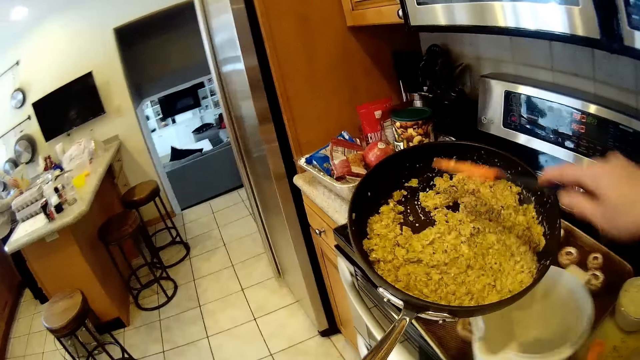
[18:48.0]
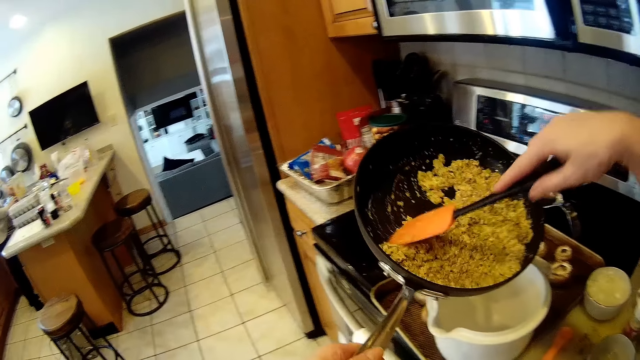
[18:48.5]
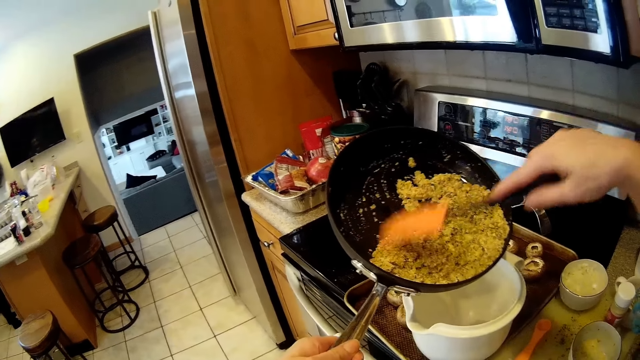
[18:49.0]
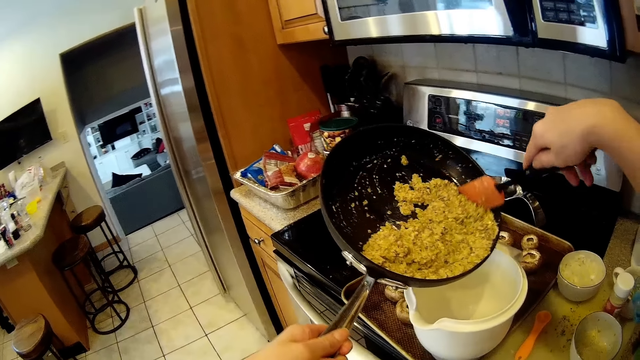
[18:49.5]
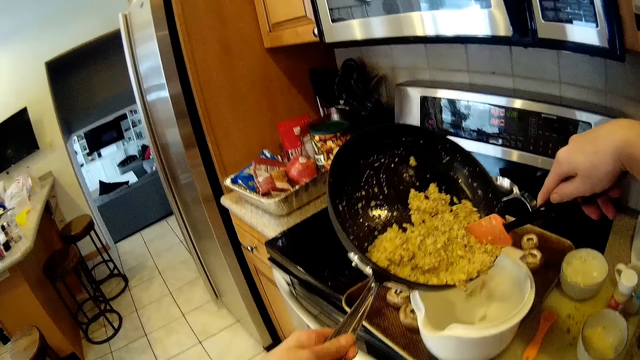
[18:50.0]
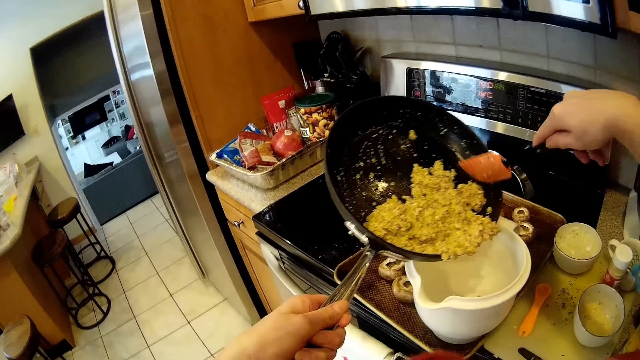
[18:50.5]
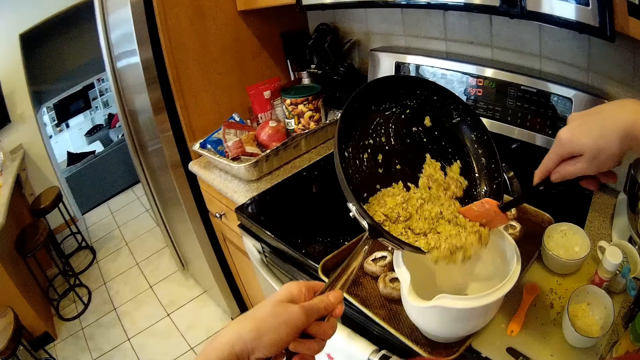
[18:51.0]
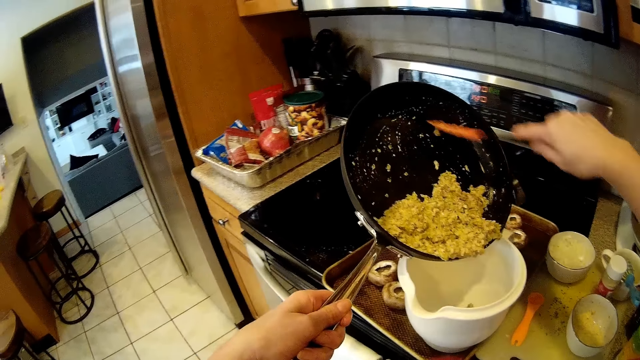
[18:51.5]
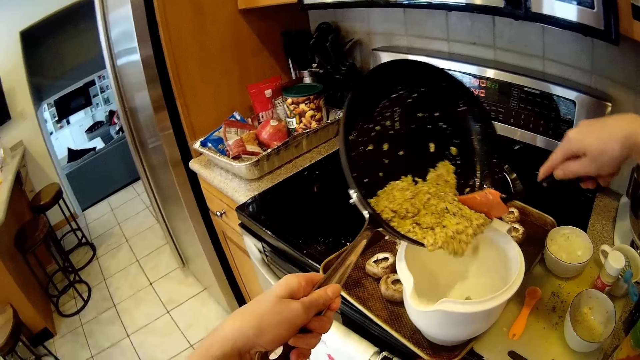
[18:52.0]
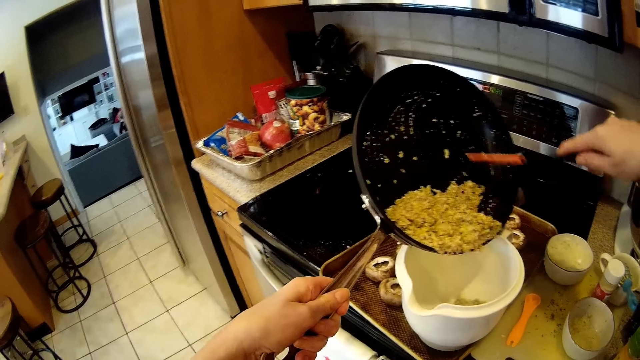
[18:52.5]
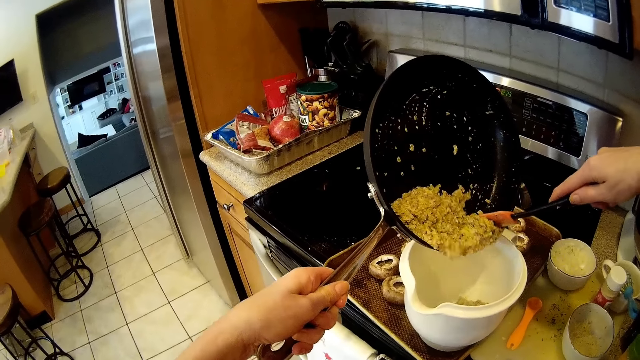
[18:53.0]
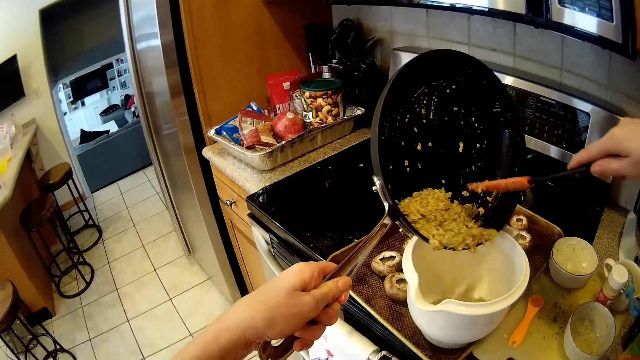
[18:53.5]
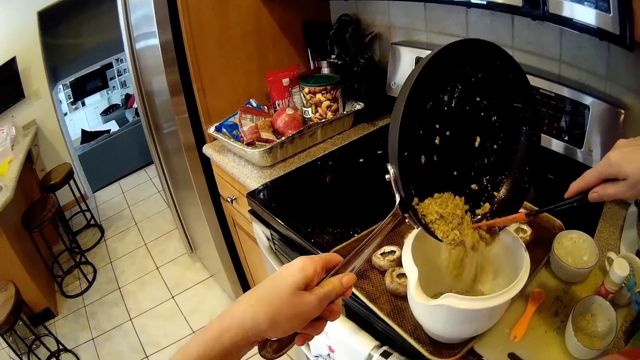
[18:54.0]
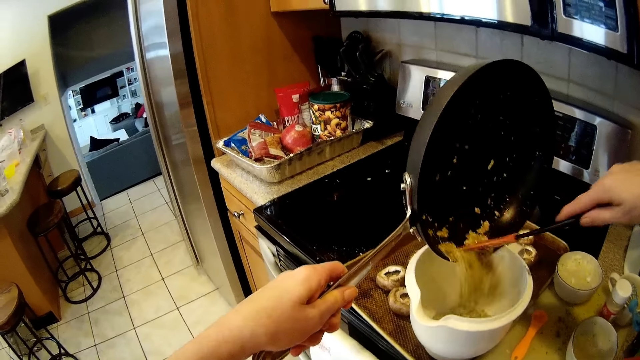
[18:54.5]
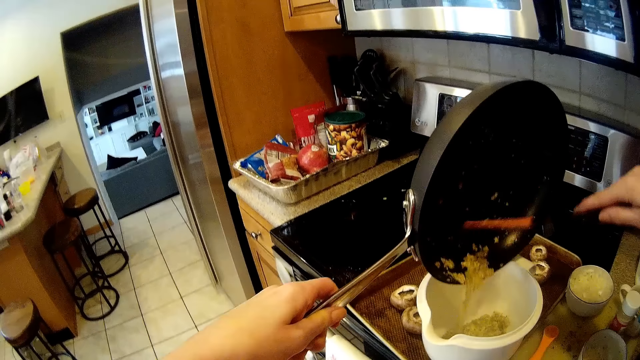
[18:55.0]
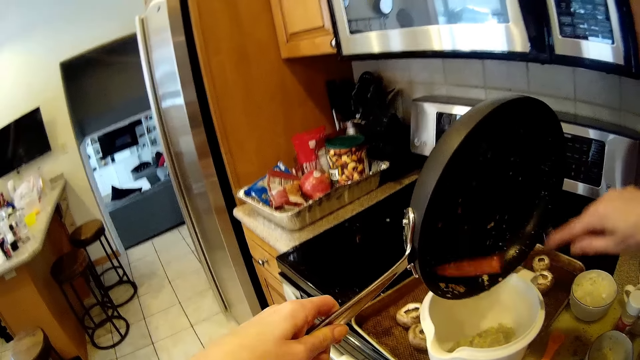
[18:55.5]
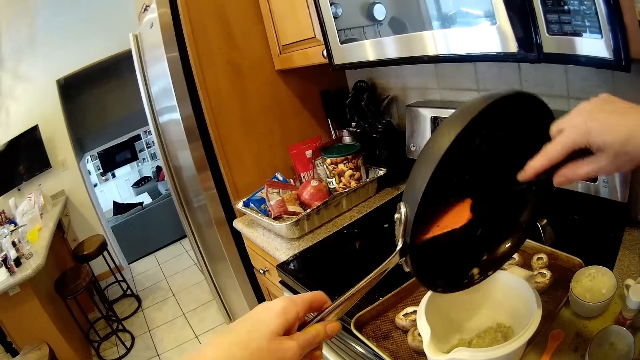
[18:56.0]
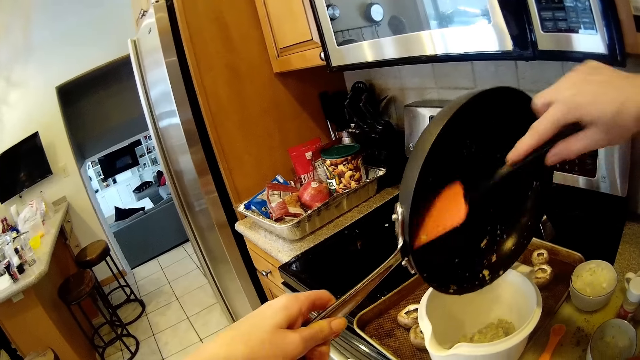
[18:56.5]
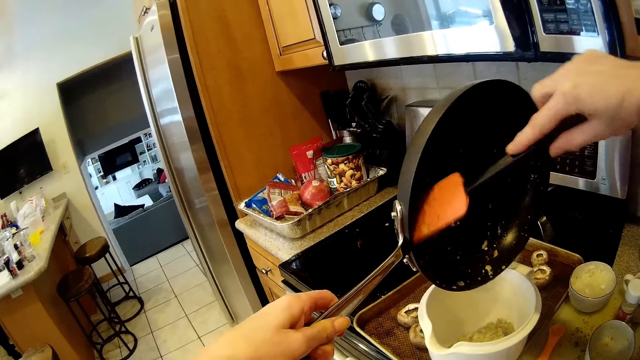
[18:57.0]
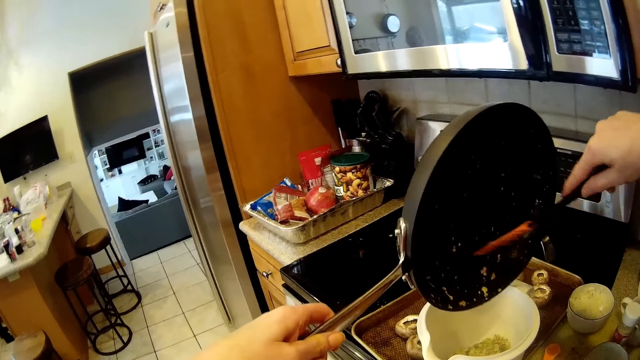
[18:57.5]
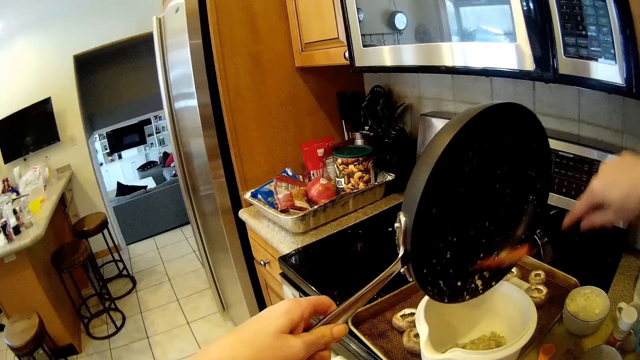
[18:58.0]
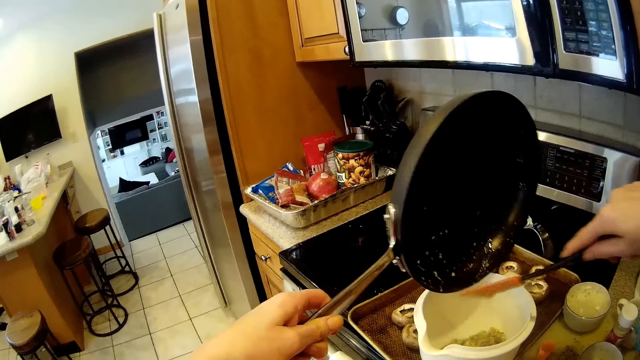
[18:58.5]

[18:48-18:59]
The camera wearer grabs the spatula in the pan with her right hand. She pours the sauce in the pan into the jug with the spatula in her right hand. She stirs the food. She stirs the food.

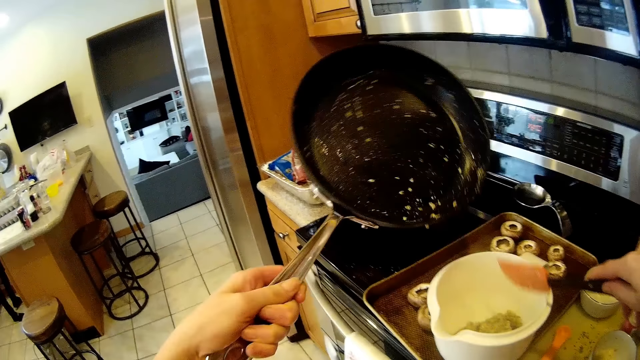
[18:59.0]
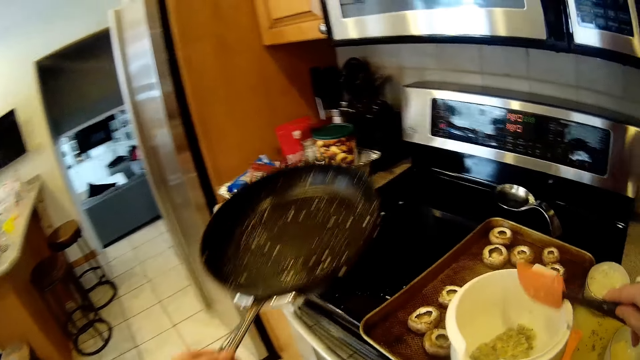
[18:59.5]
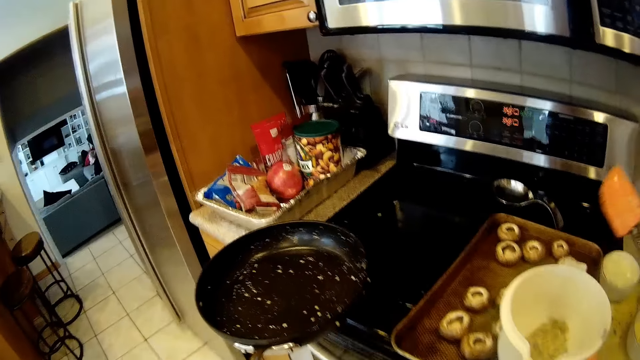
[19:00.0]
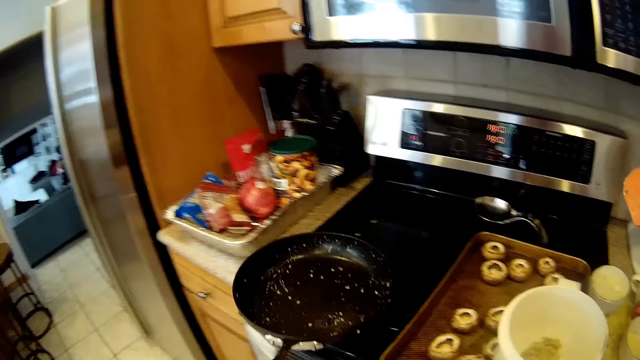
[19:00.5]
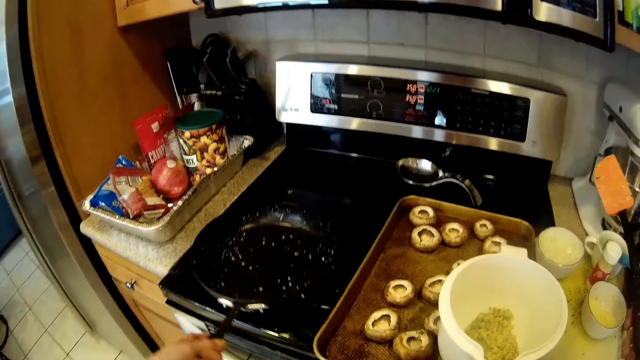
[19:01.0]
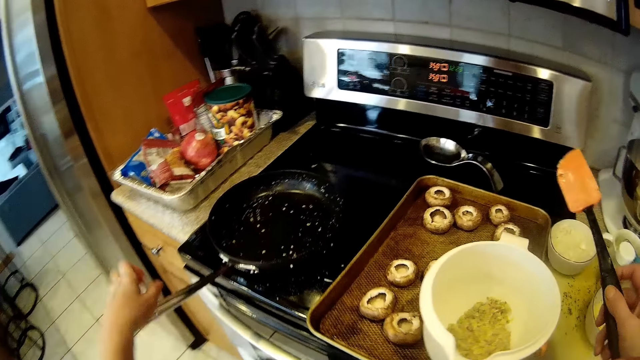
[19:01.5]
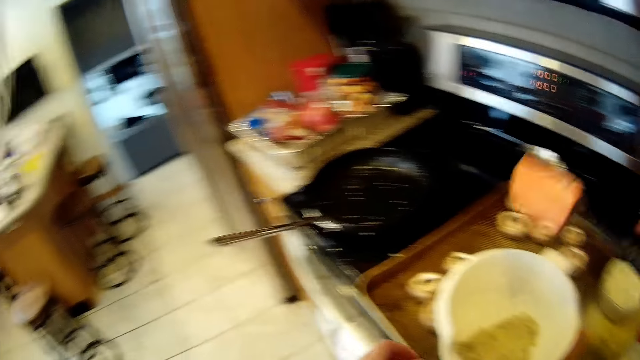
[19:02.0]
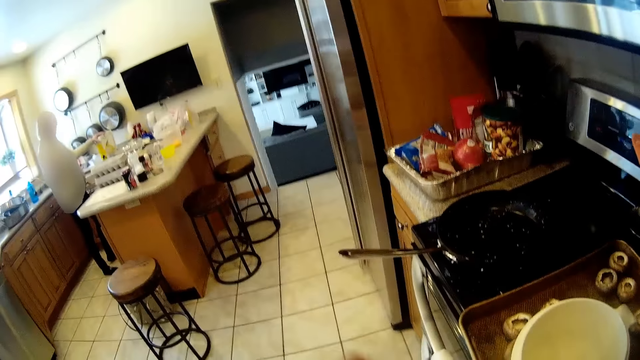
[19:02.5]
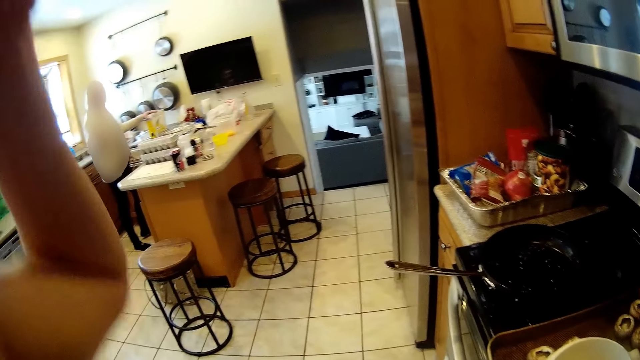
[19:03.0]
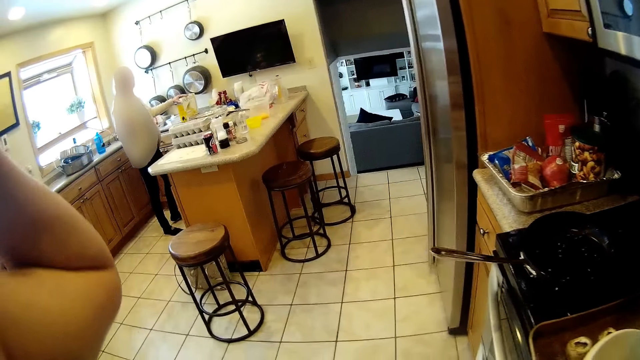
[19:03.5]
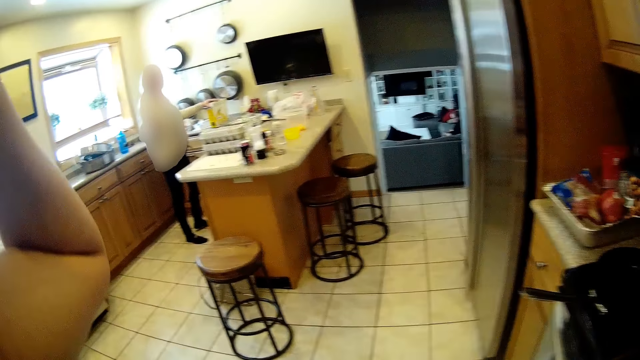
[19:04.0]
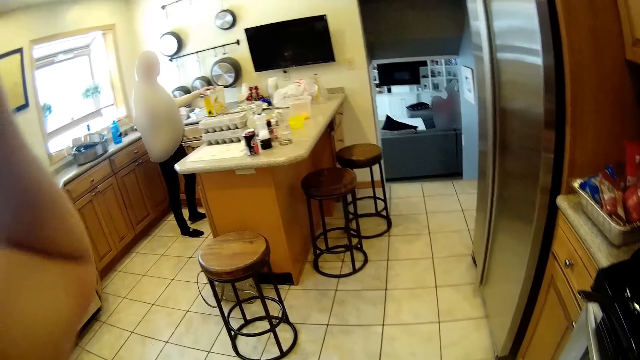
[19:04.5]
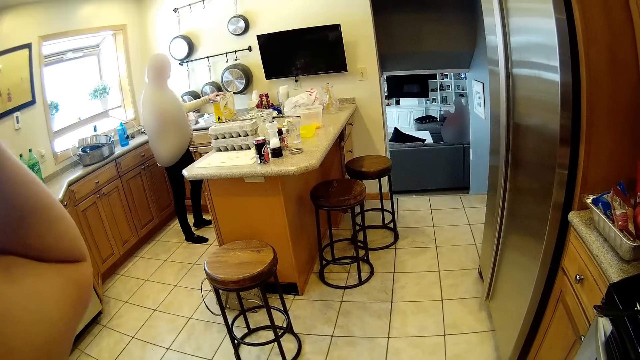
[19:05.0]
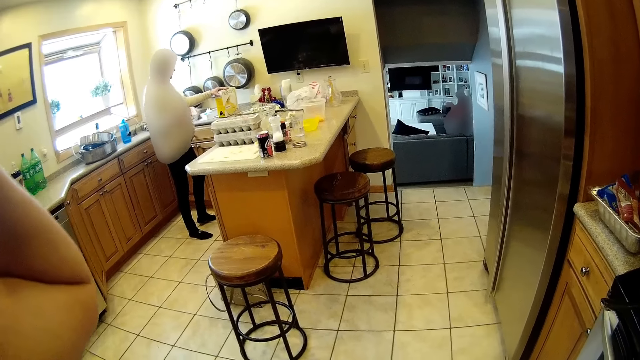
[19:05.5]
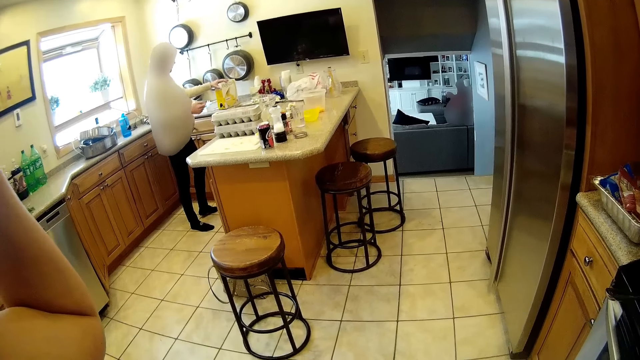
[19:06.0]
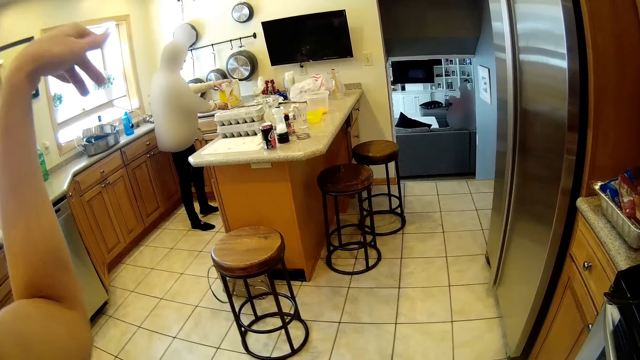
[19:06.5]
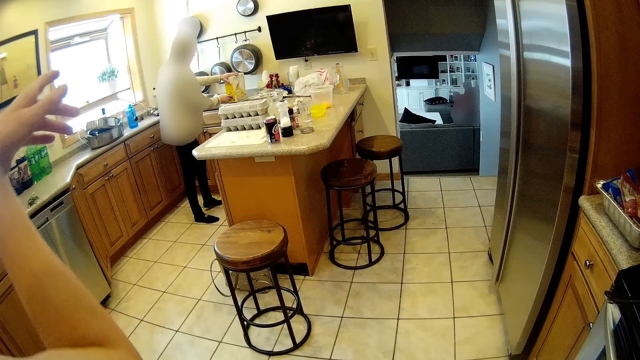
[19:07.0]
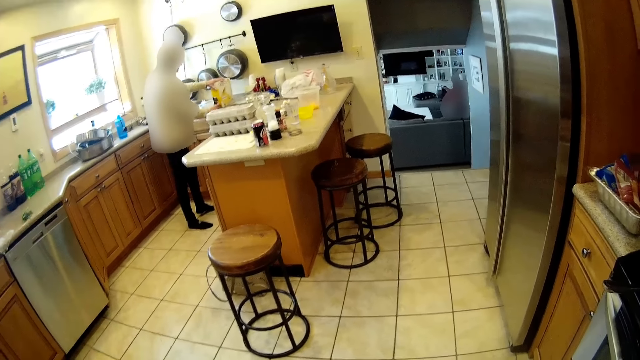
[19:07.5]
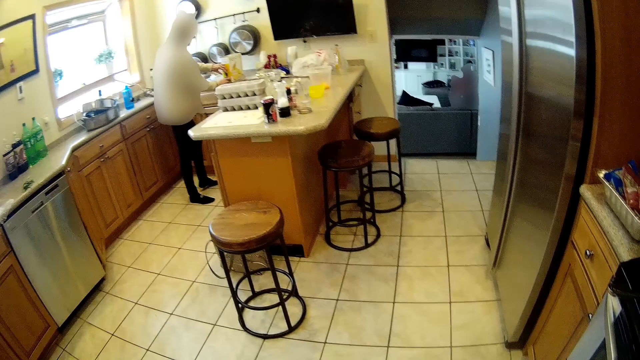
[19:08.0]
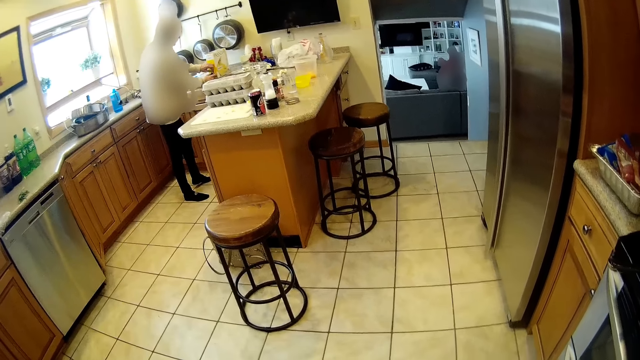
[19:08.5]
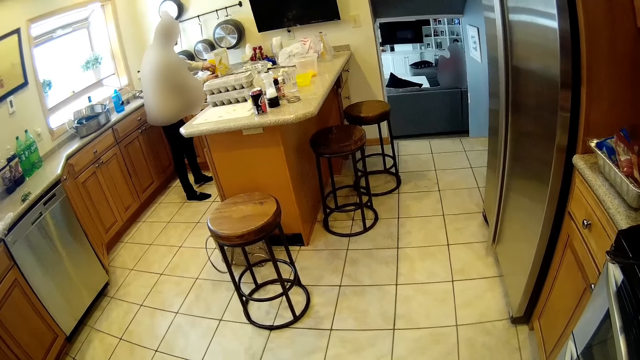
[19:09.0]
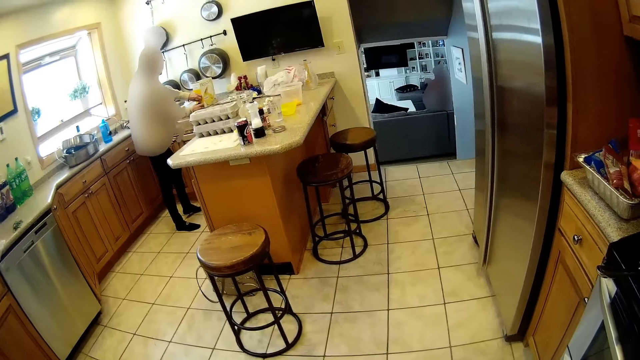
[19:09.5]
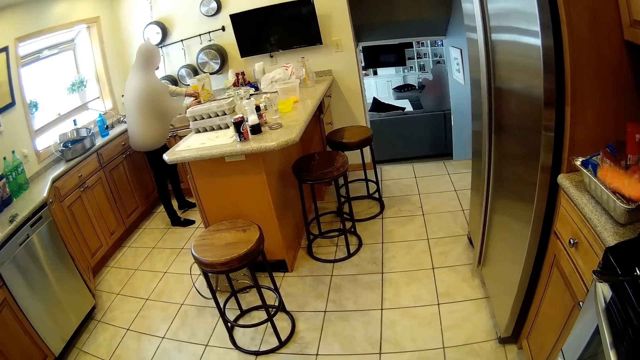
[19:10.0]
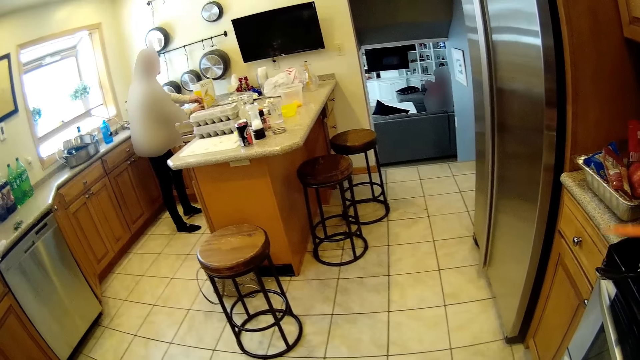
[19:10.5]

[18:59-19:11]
The camera wearer places the pan on the gas cooker with her left hand. She moves the hand. She looks around. A woman operates a juicer with both hands.
